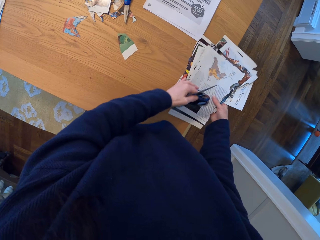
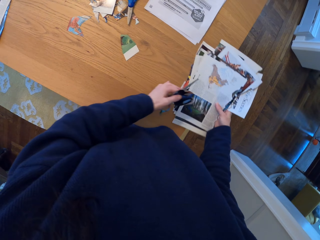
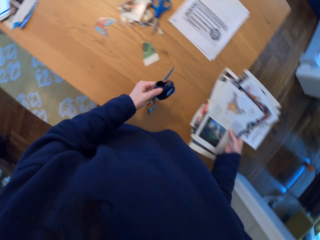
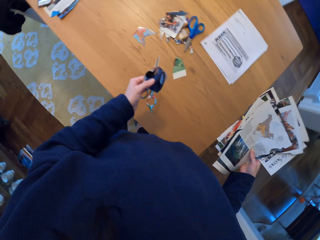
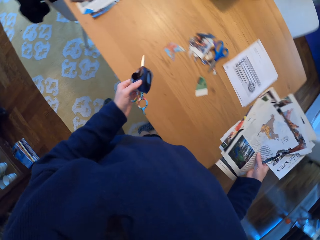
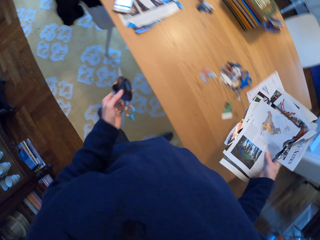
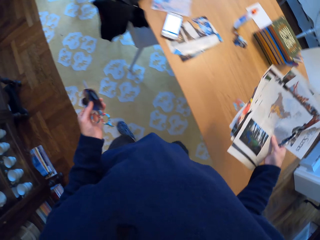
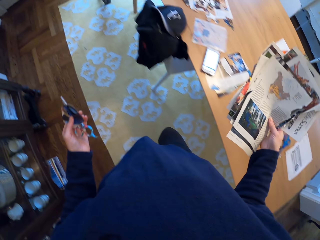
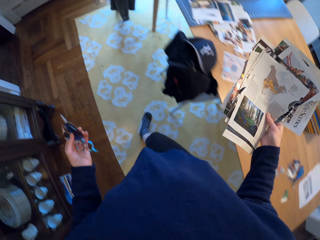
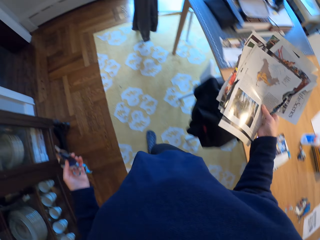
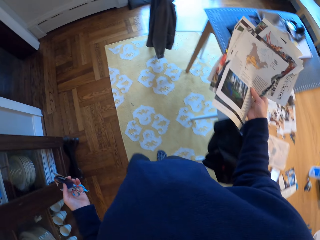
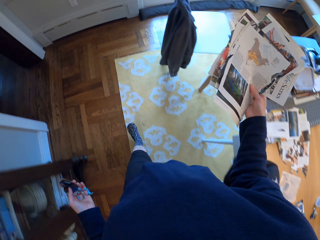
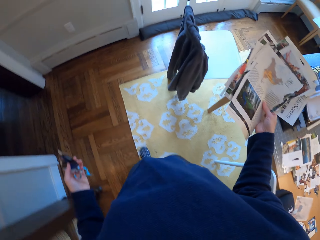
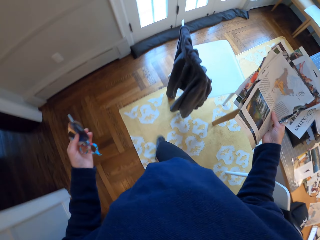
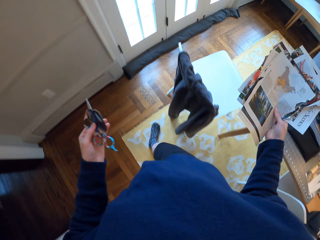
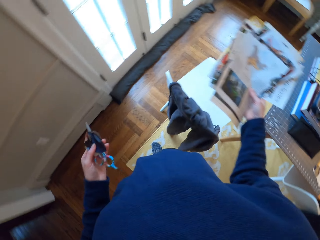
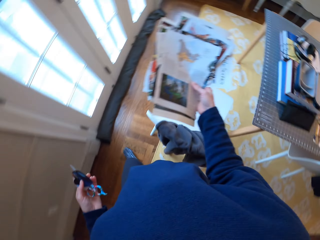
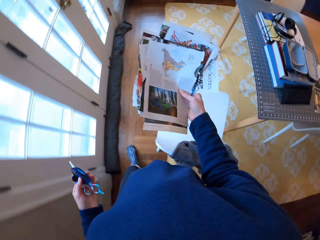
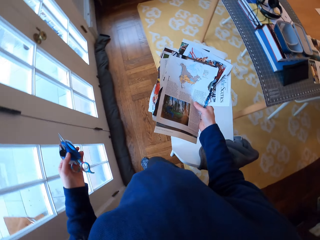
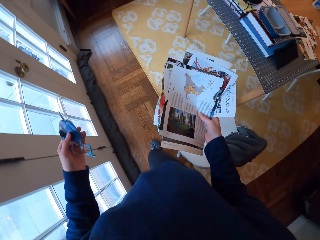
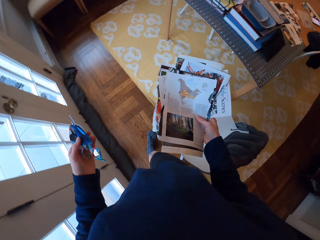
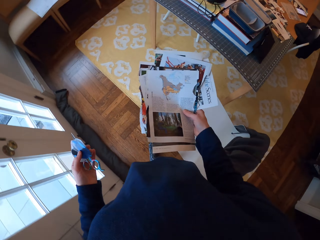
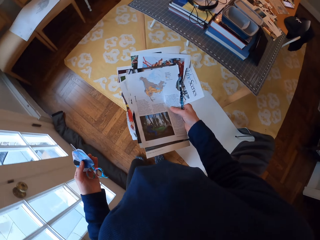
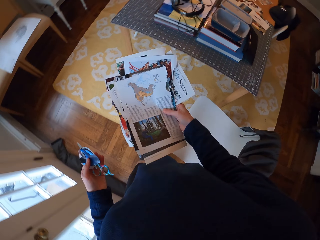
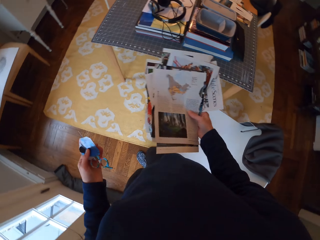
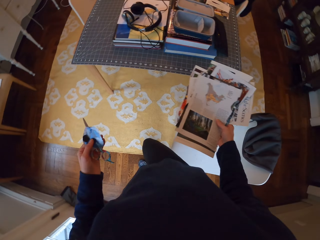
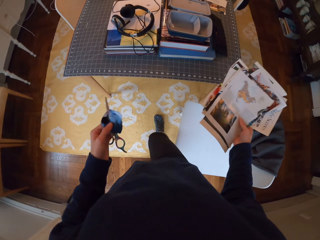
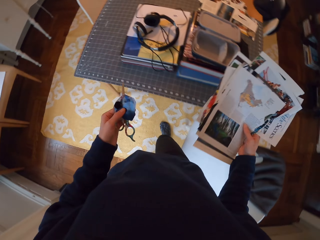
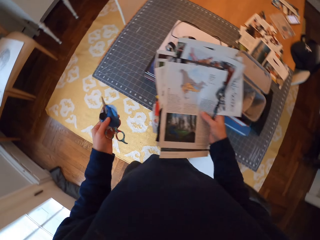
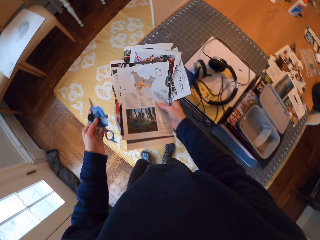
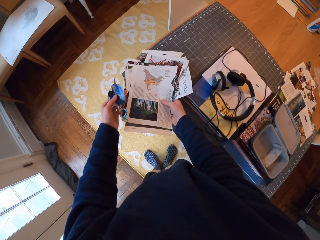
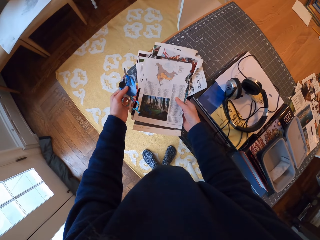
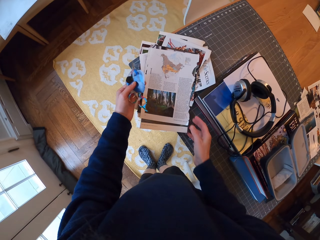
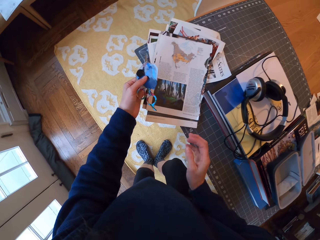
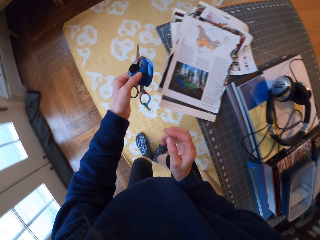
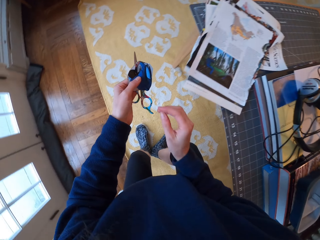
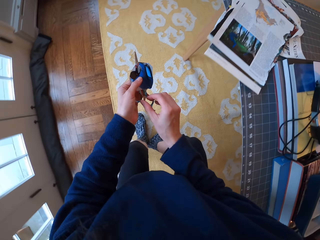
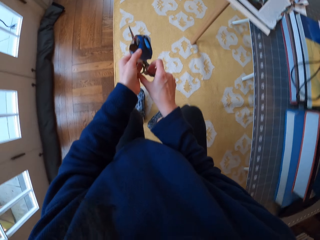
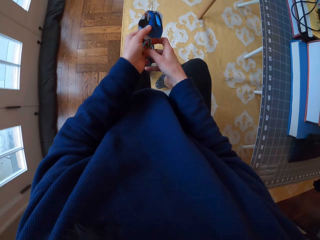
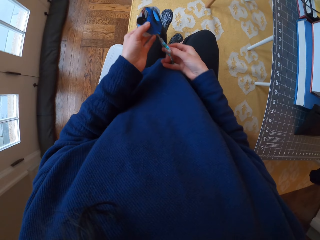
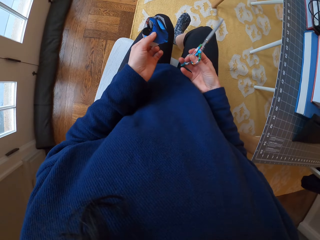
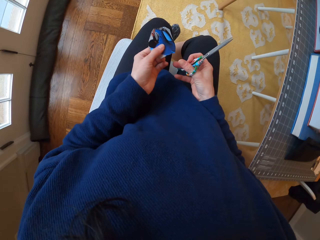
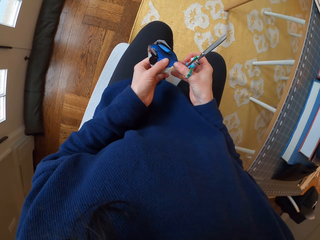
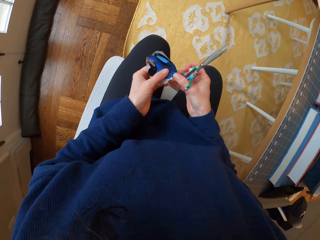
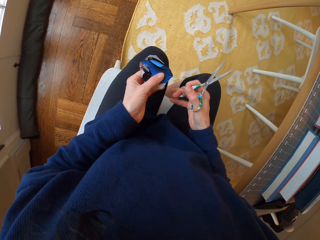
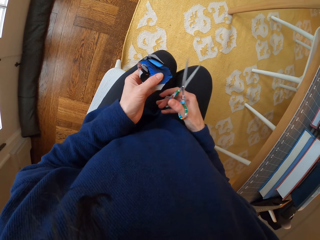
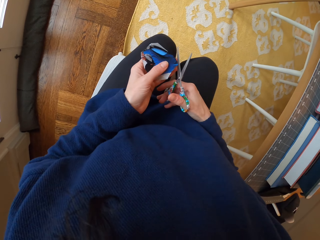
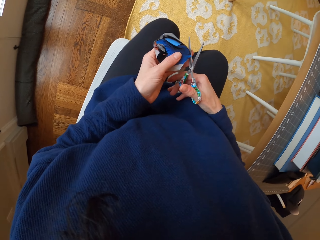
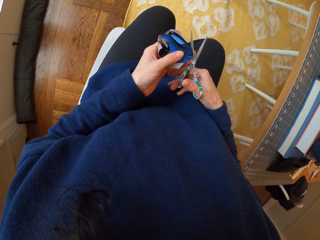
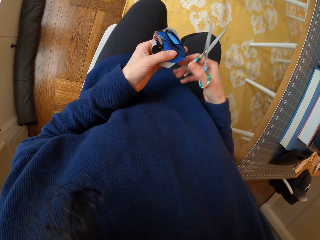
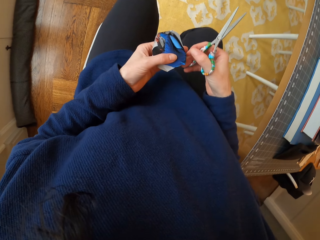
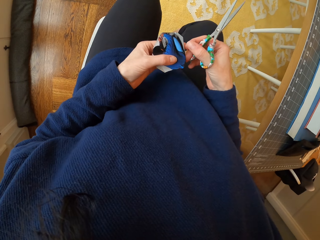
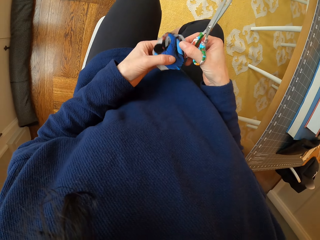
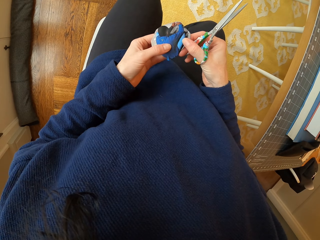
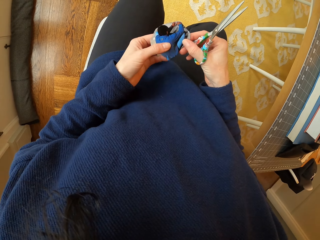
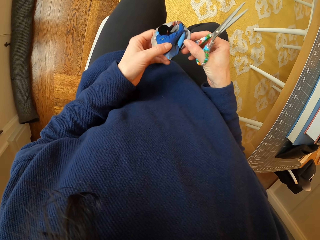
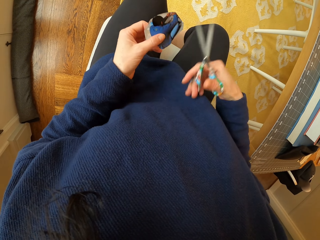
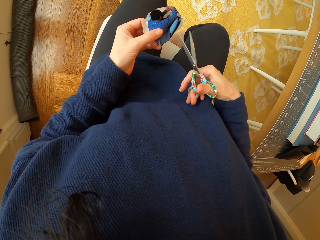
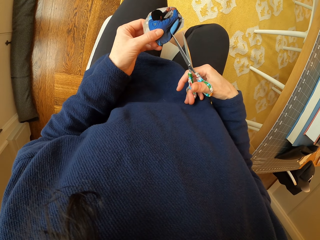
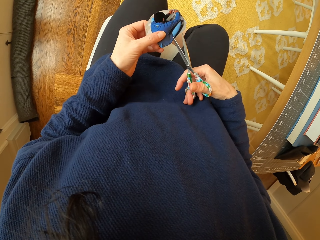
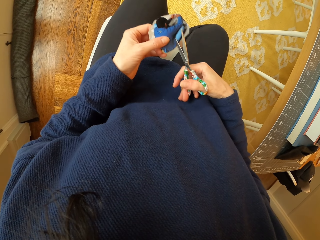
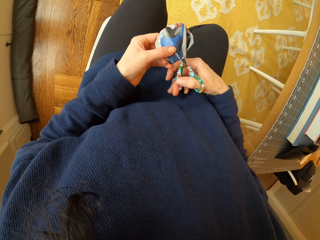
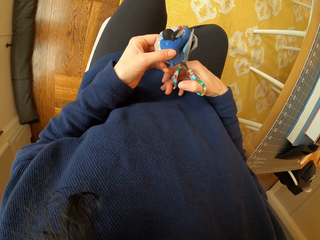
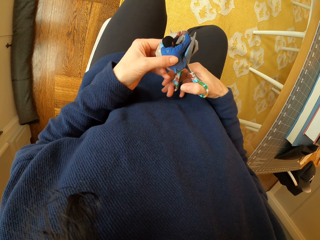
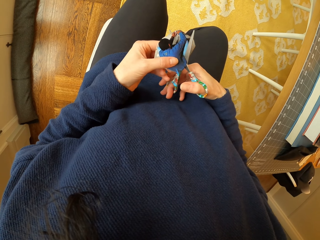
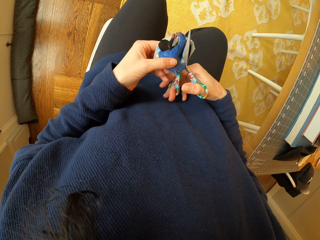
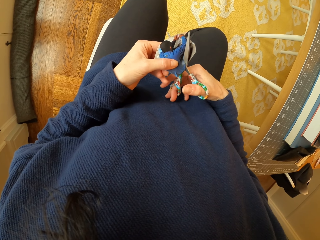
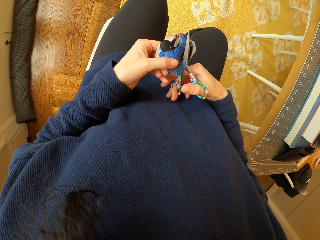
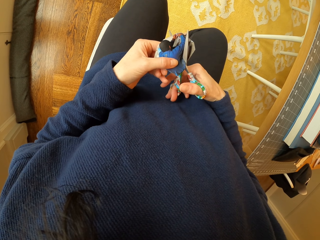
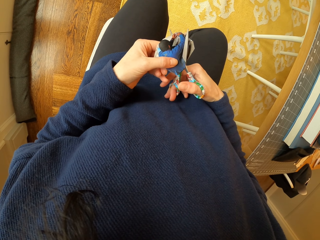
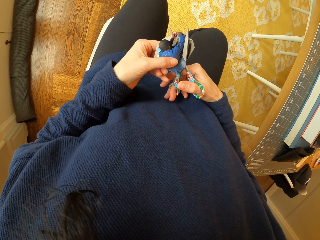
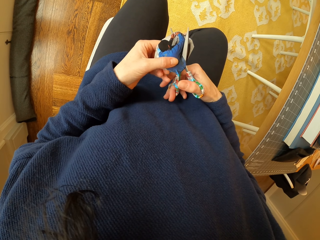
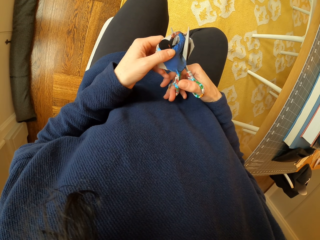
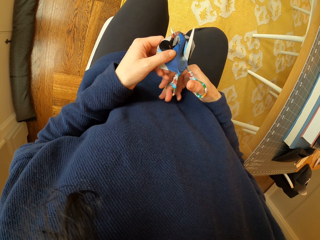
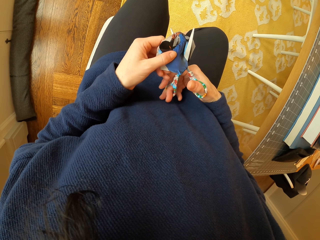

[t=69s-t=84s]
The camera wearer walks in the room with the papers to the chair. They place the papers on the table. They sit on the chair. They pick up the scissors. They adjust the piece of paper in the hand. They rotate the piece of paper. They put the scissors in the piece of paper. They cut the piece of paper with the scissors.

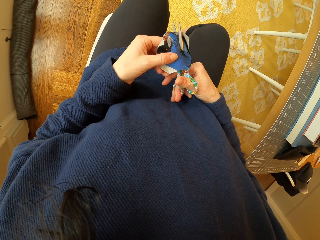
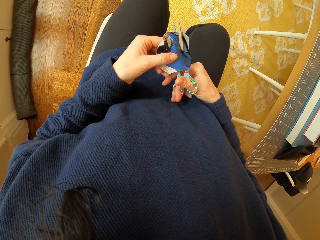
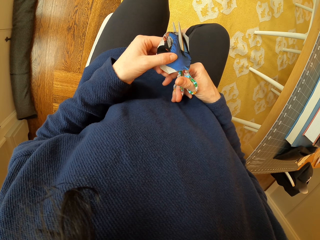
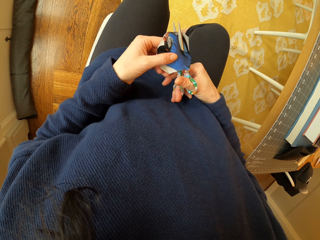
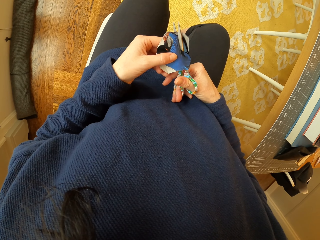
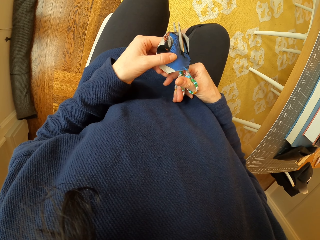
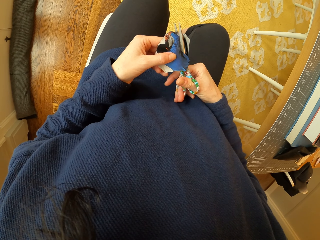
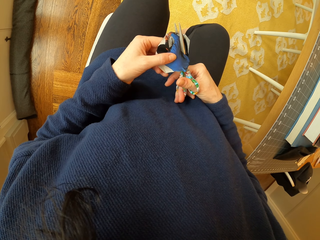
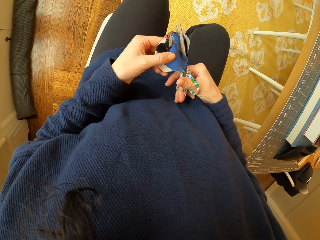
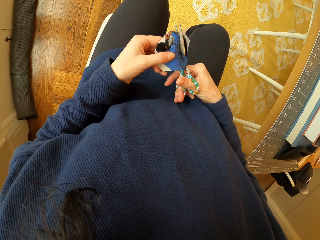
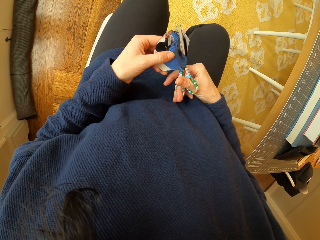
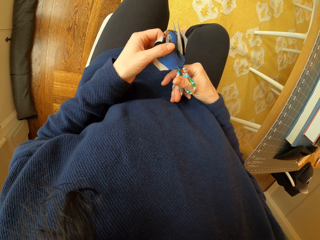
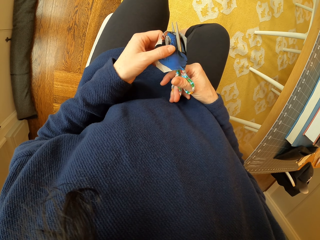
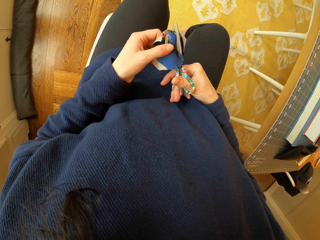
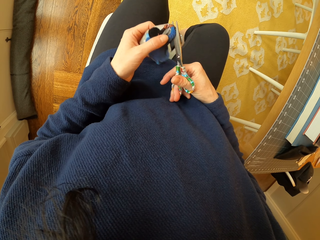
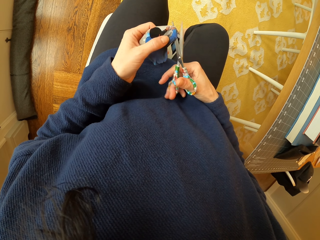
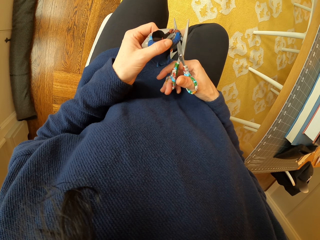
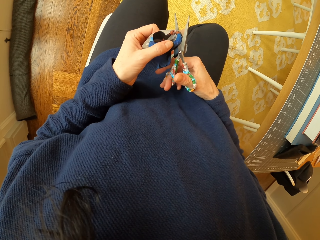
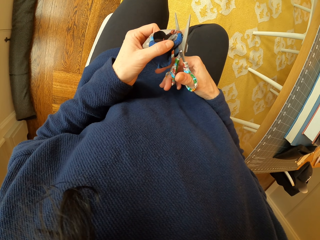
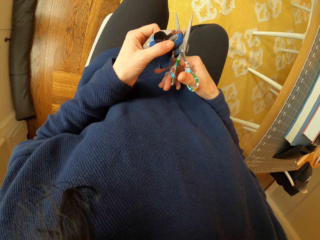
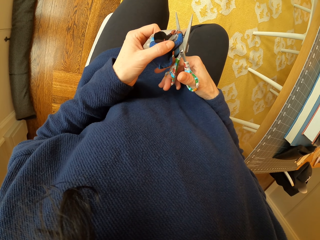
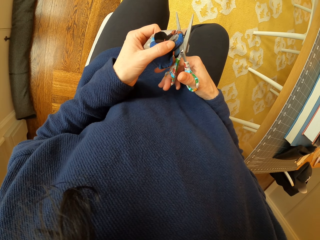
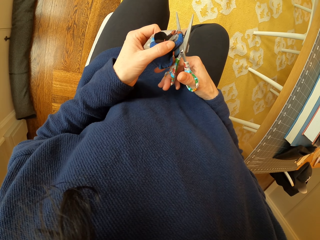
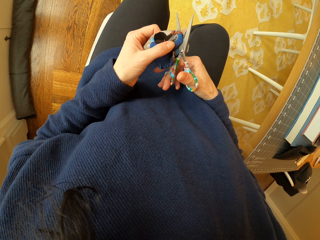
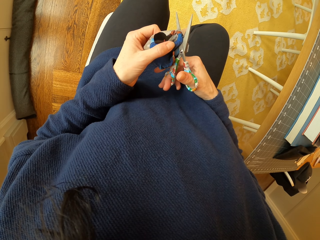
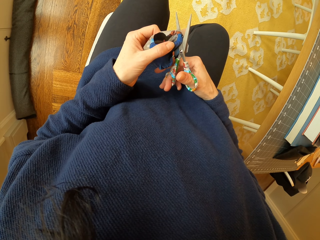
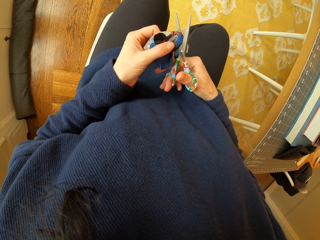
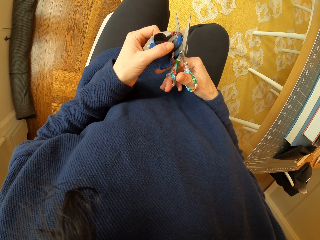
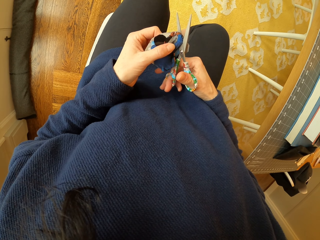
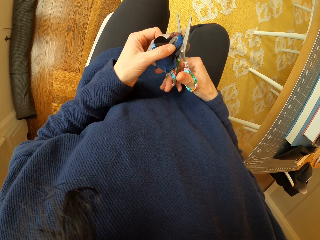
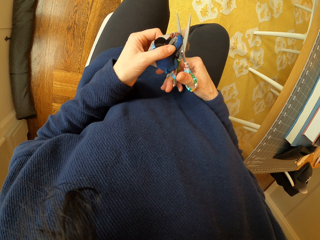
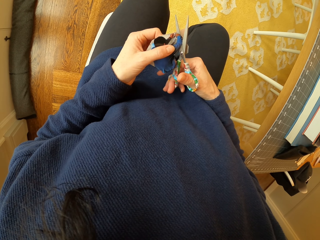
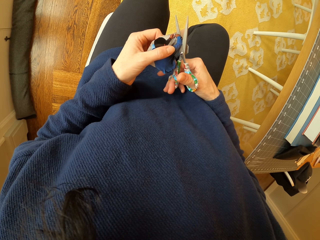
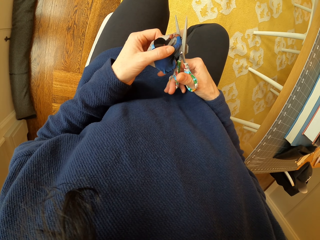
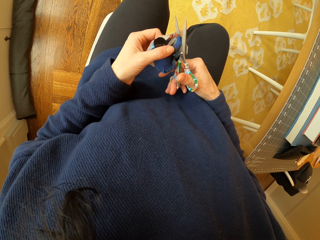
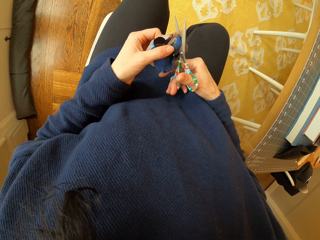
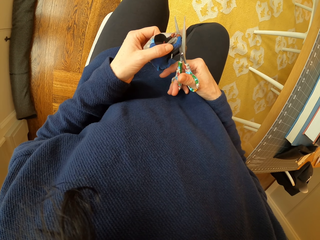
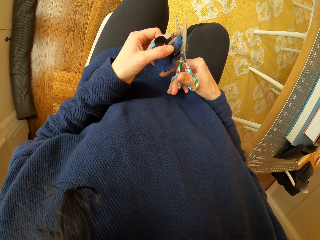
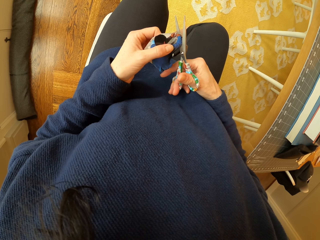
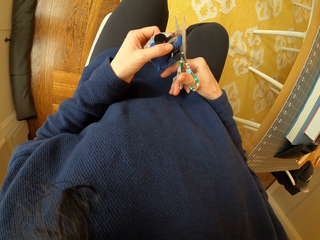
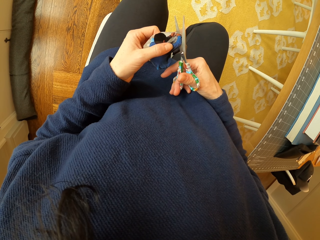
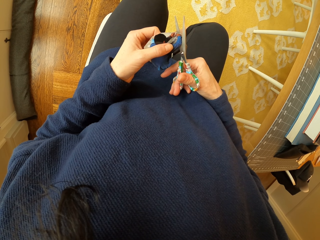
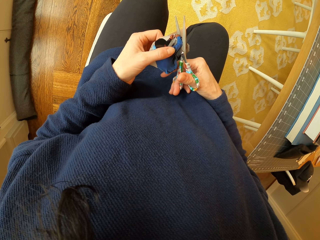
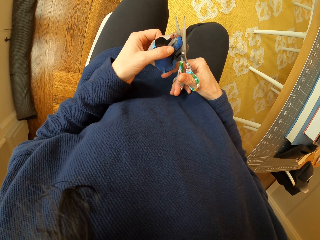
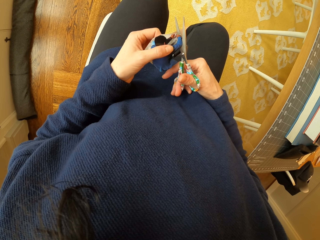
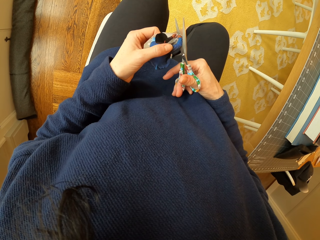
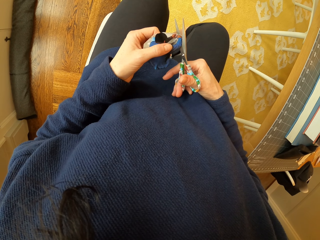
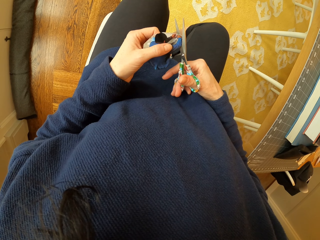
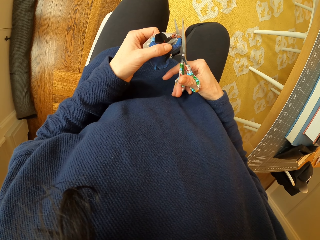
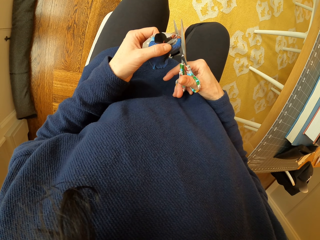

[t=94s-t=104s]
The camera wearer adjusts the piece of paper. They cut the piece of paper with the scissors.
